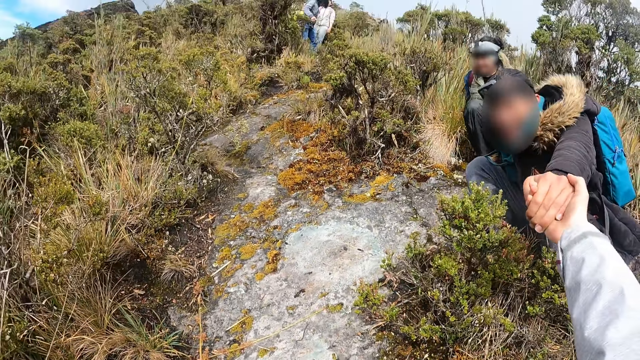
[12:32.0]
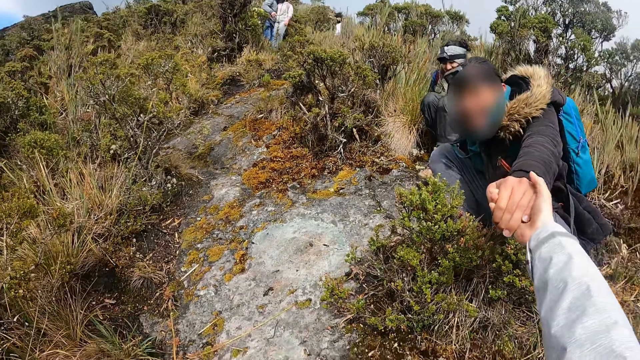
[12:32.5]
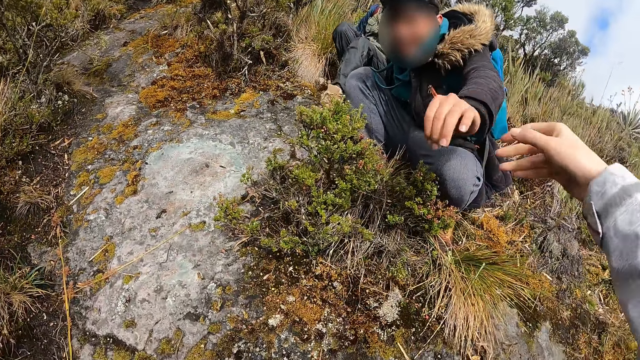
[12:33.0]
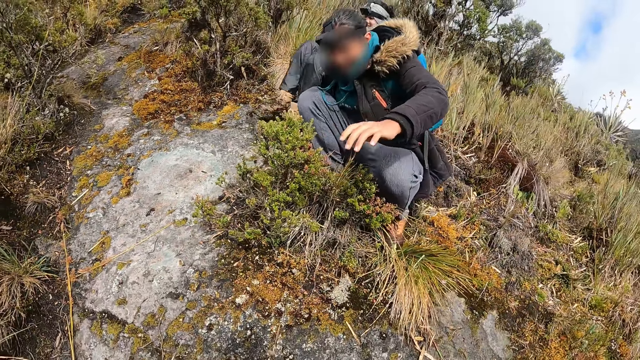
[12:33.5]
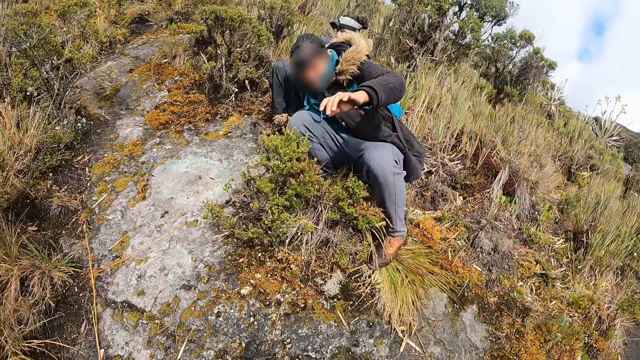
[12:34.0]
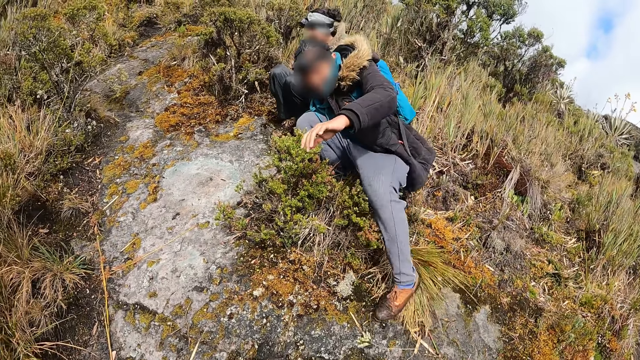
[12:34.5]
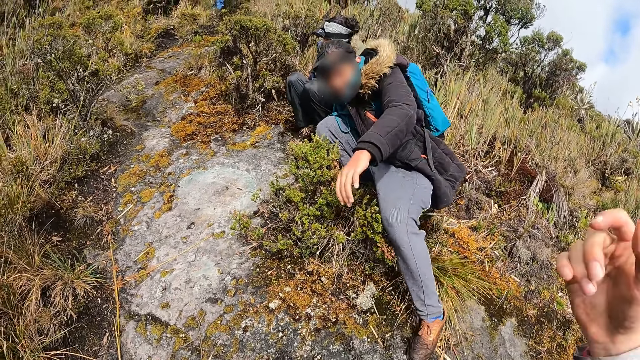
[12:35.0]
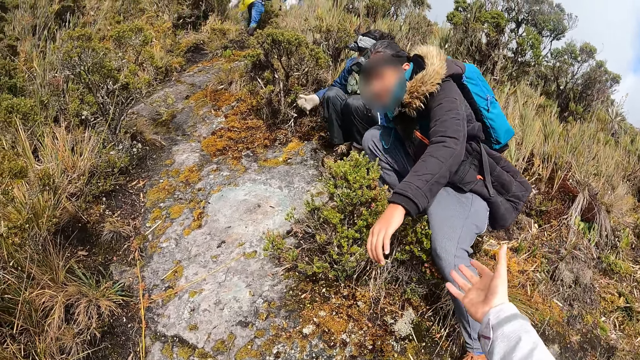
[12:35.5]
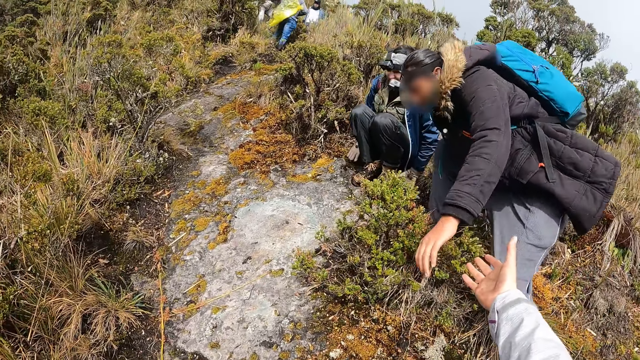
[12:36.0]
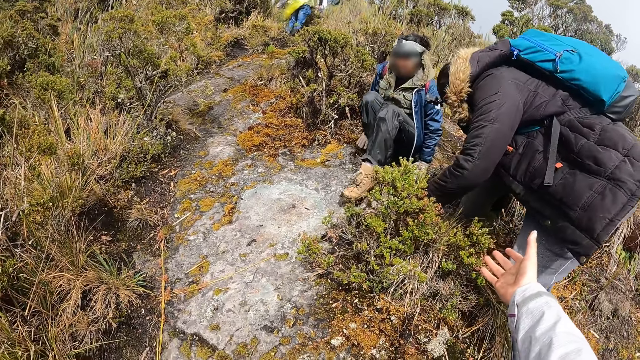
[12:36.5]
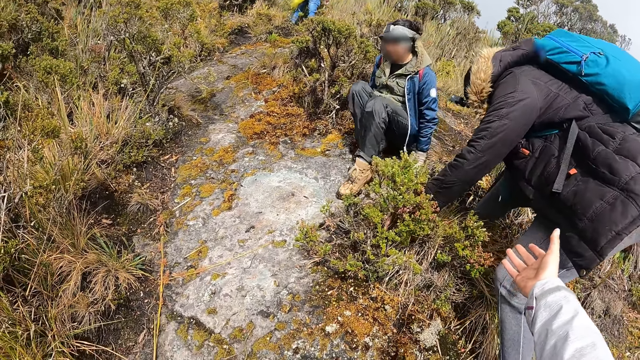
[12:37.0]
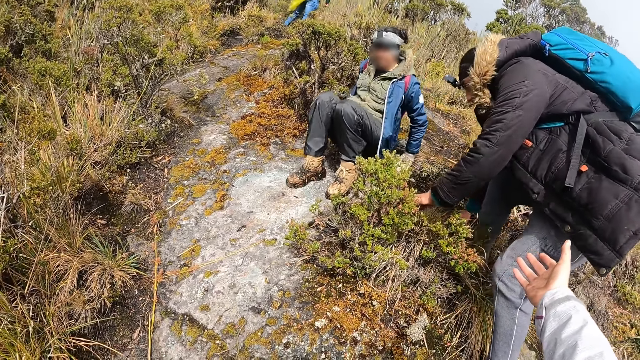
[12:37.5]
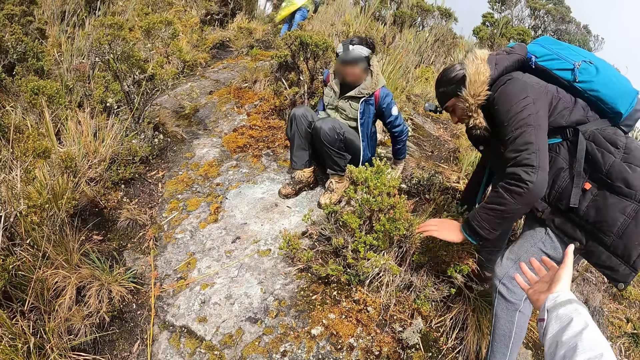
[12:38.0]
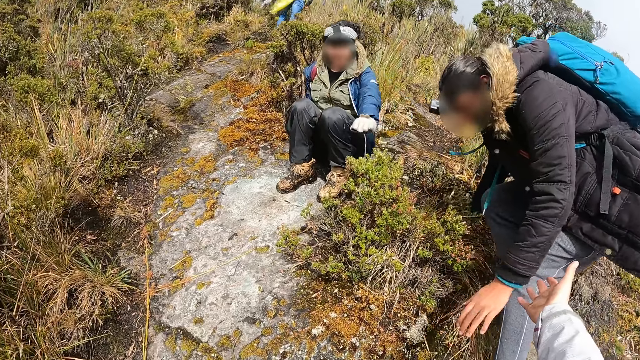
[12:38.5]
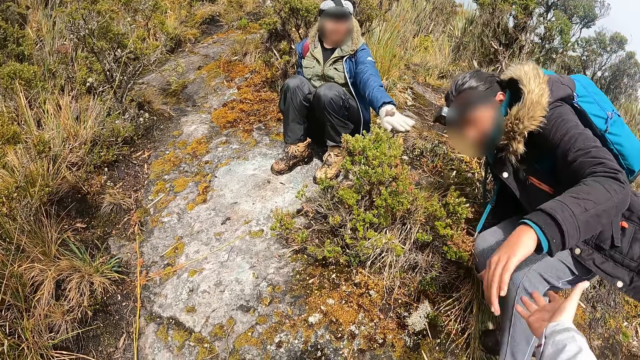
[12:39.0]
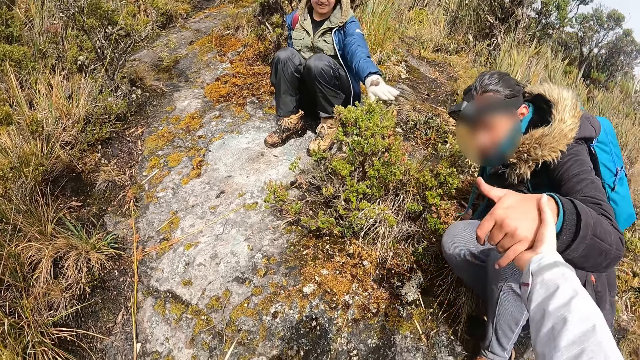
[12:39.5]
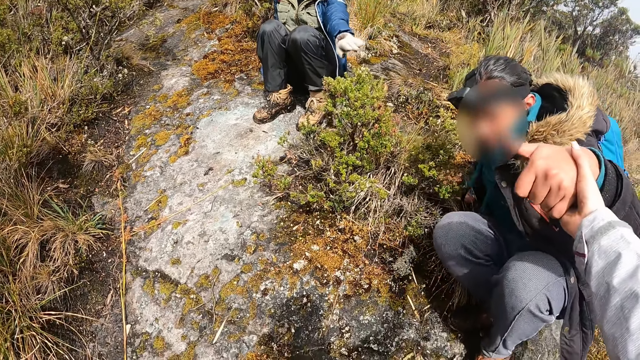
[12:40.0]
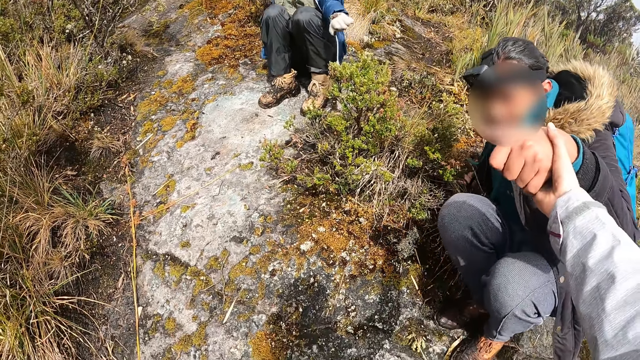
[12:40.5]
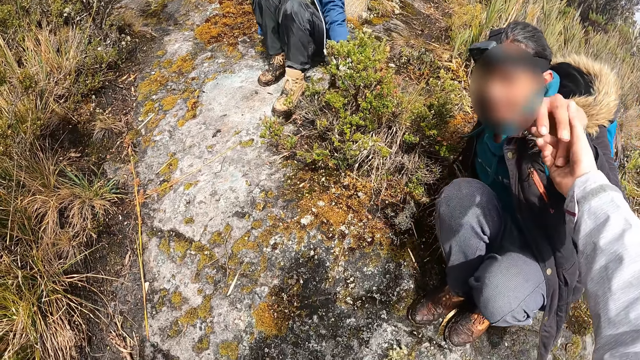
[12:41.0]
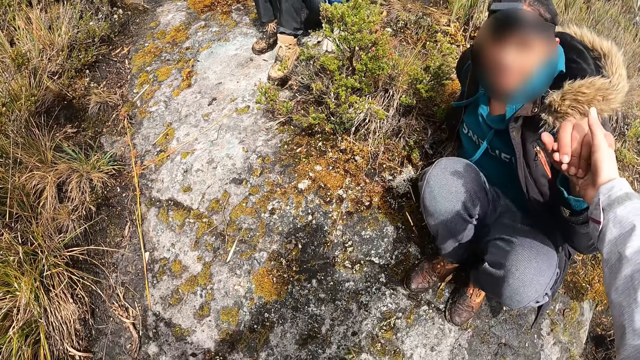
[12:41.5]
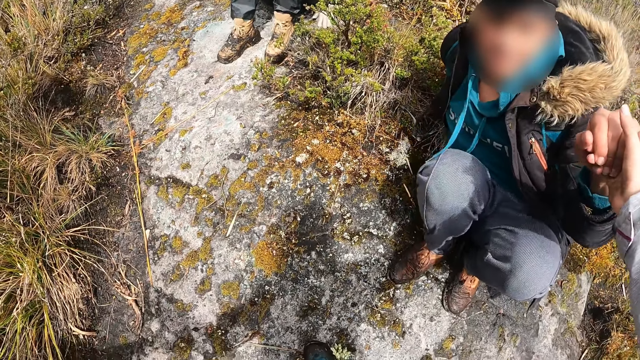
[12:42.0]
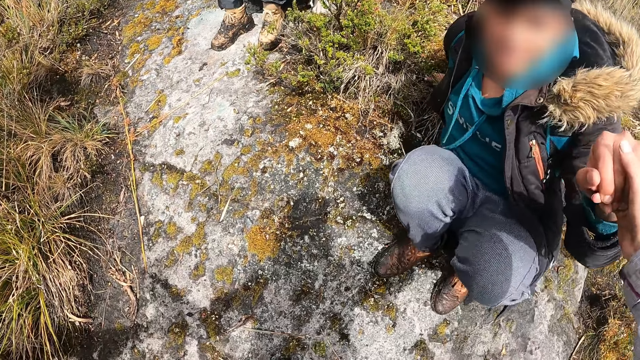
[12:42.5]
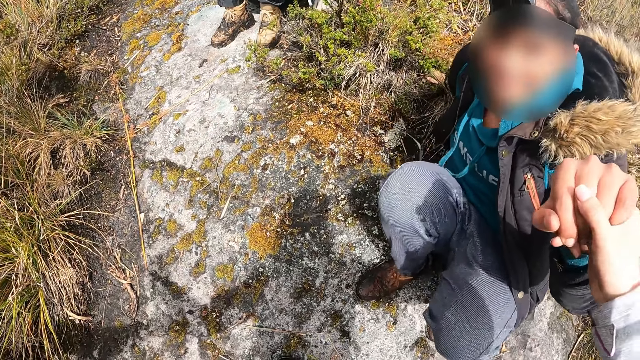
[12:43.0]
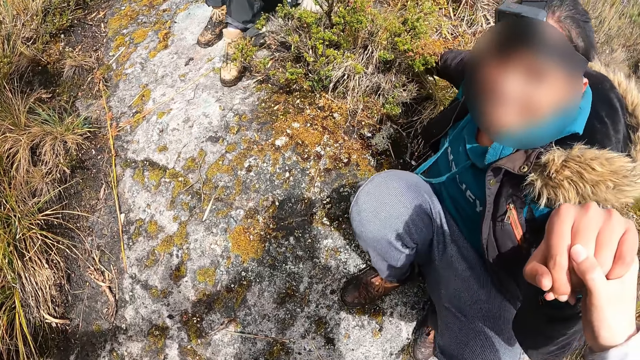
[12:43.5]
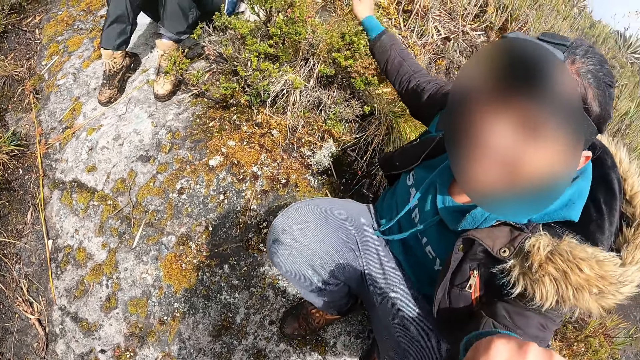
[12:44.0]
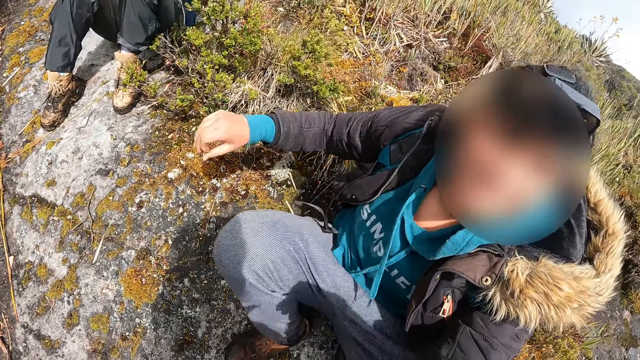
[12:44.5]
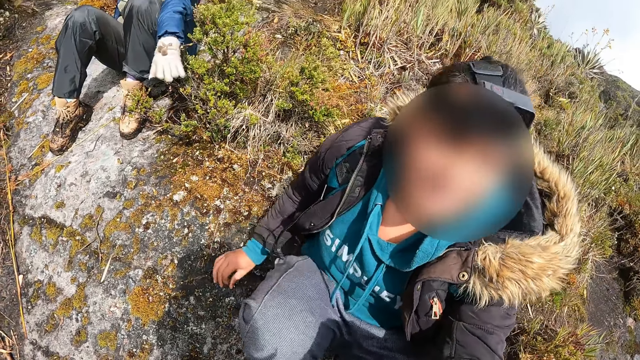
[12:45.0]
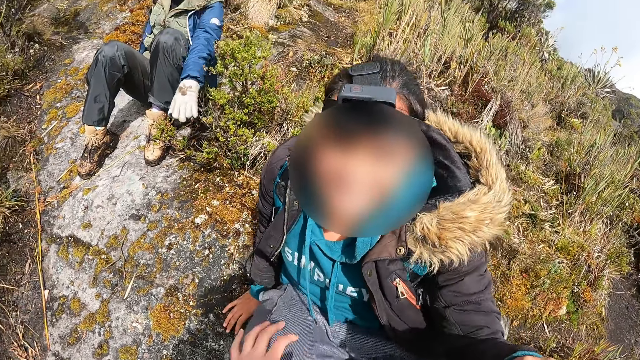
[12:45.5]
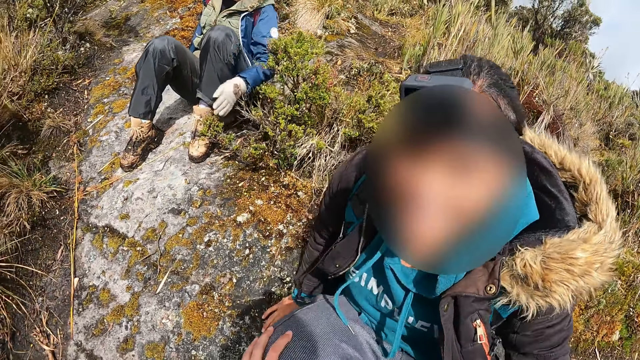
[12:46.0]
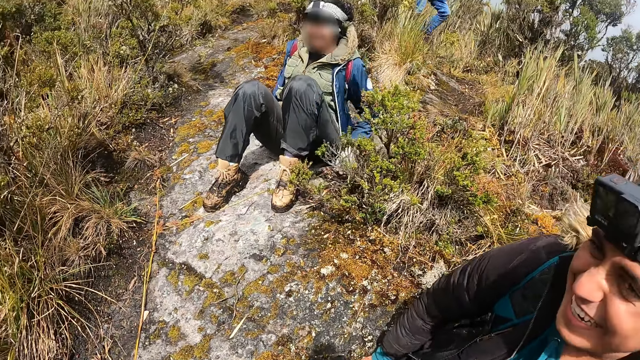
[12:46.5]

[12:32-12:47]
The camera wearer leaves the man with her right hand. She holds the man with her right hand. The man interacts with the camera wearer.

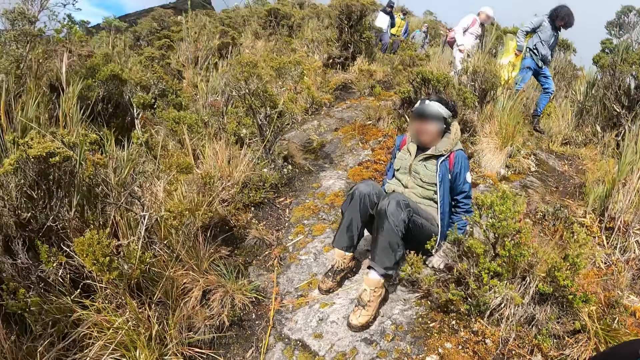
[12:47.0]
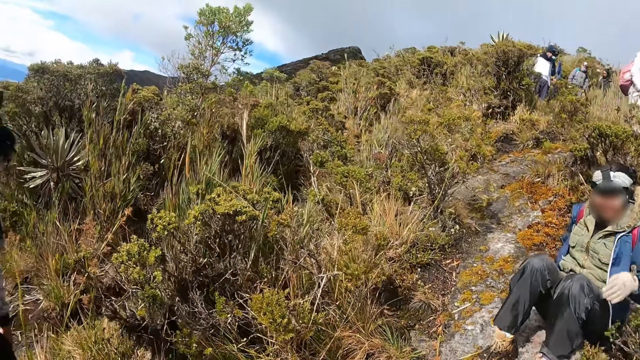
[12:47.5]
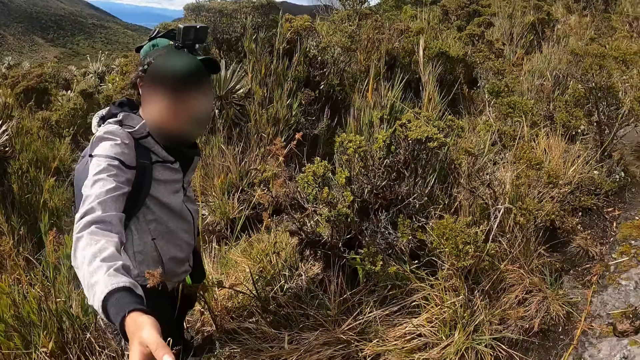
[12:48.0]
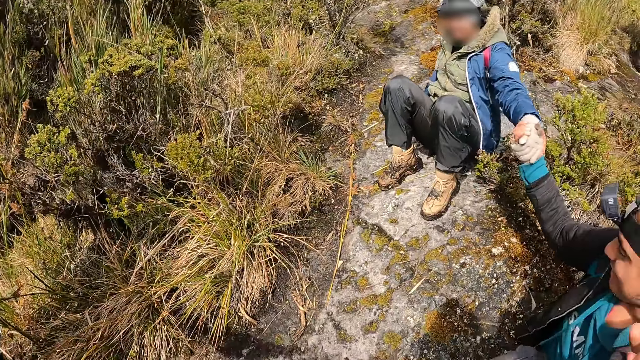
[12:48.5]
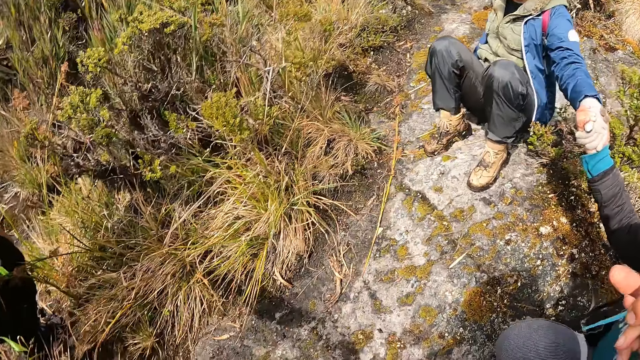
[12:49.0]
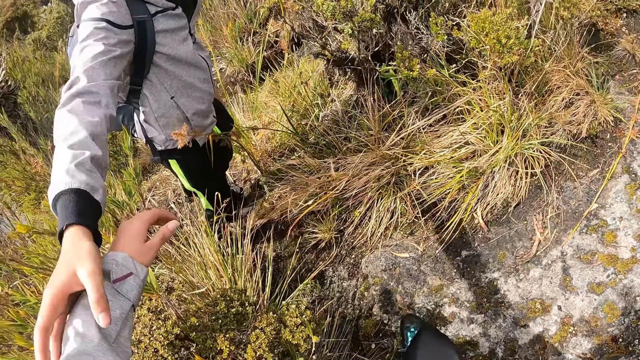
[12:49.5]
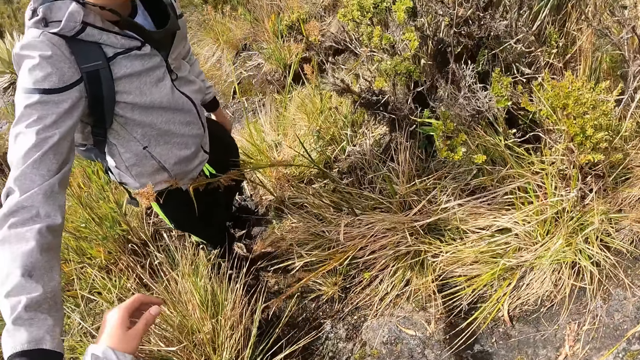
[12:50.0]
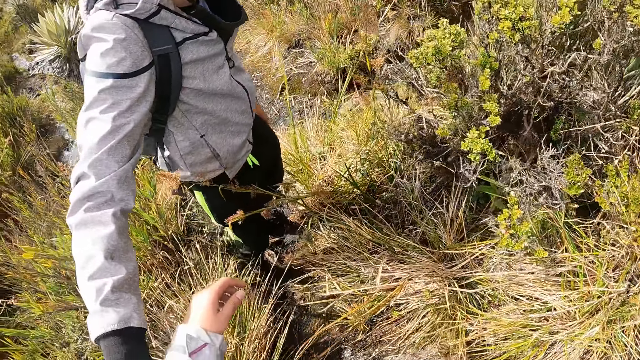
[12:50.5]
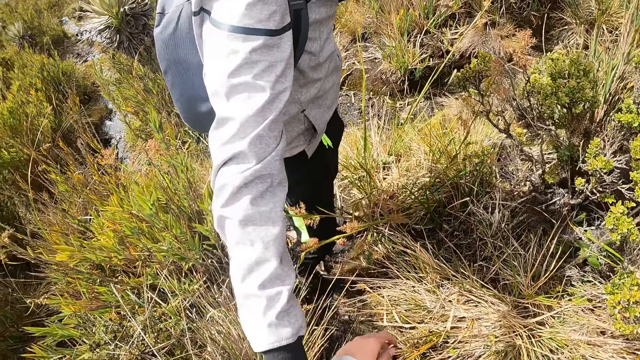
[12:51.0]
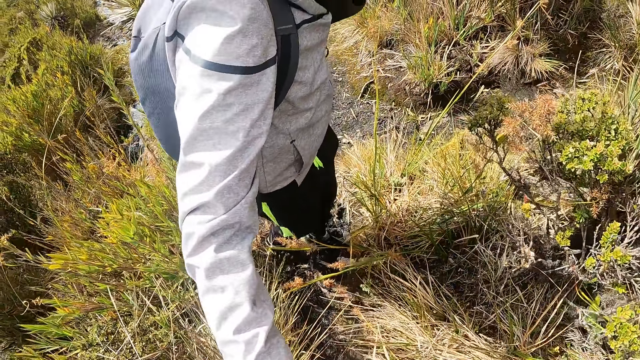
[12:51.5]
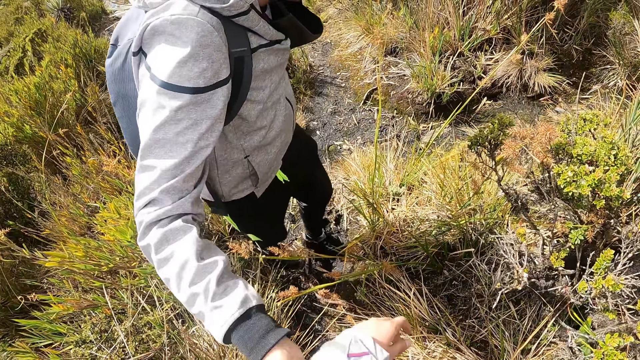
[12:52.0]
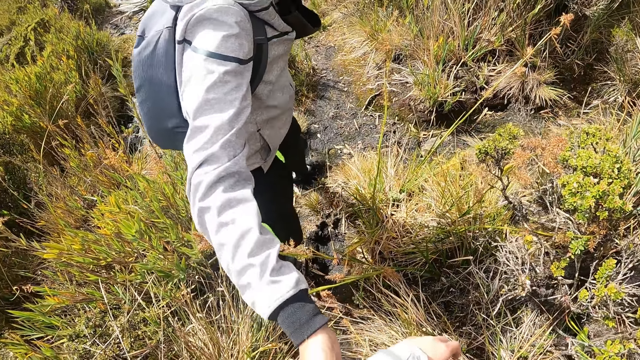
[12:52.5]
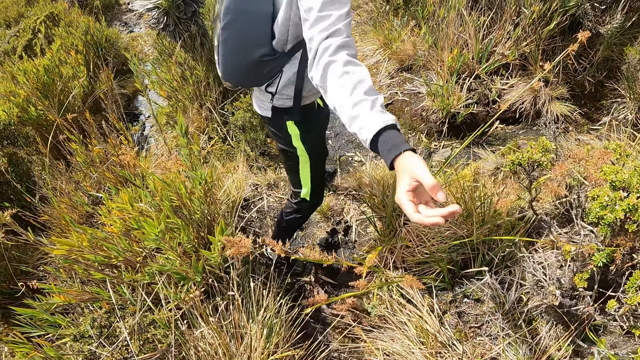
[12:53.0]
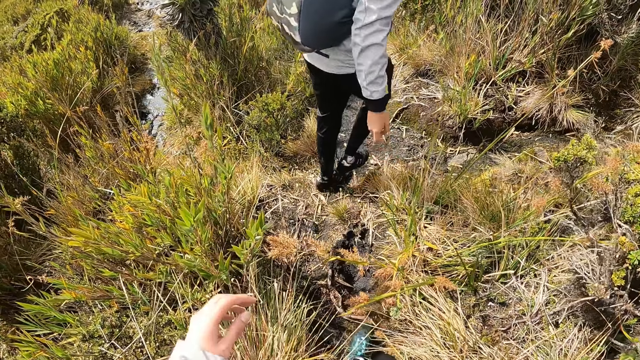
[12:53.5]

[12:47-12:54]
The man holds the camera wearer with his right hand. The man leaves the camera wearer with his right hand.
